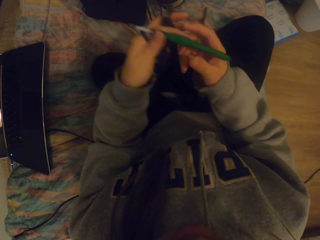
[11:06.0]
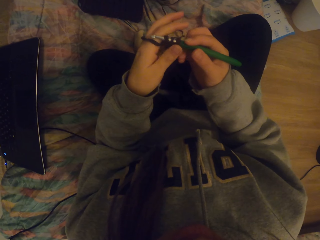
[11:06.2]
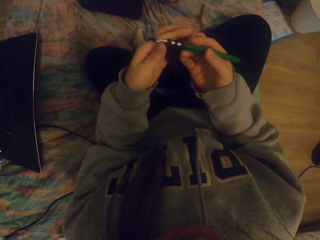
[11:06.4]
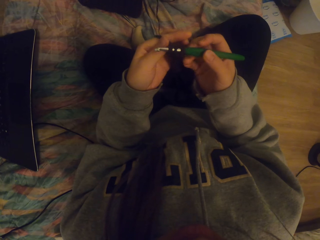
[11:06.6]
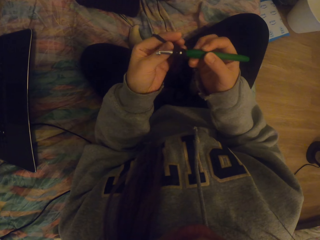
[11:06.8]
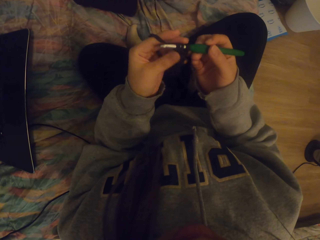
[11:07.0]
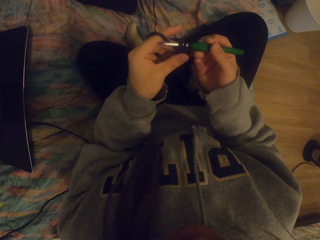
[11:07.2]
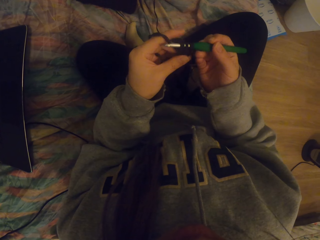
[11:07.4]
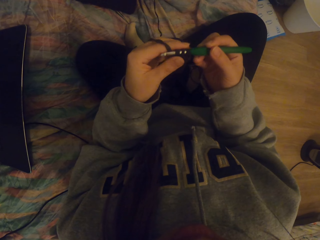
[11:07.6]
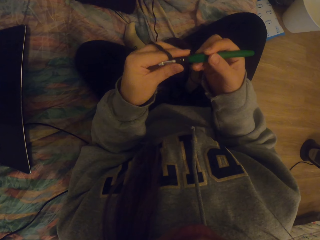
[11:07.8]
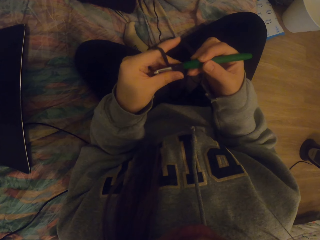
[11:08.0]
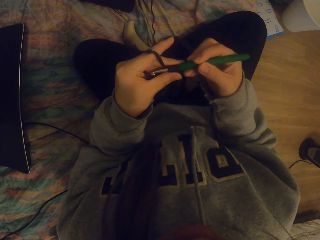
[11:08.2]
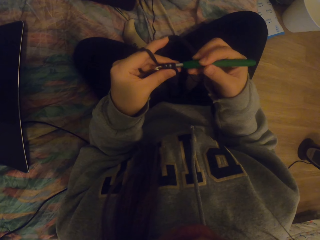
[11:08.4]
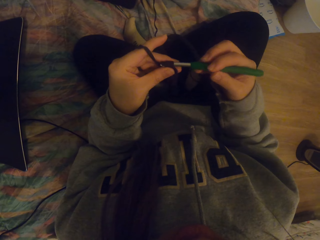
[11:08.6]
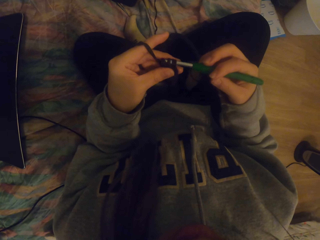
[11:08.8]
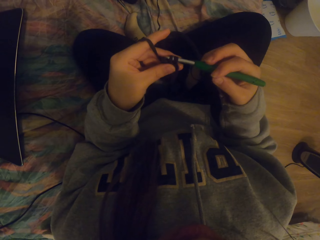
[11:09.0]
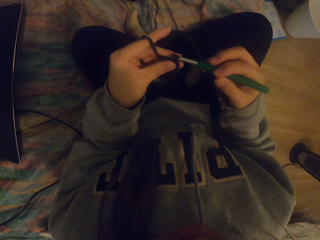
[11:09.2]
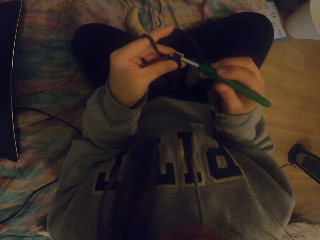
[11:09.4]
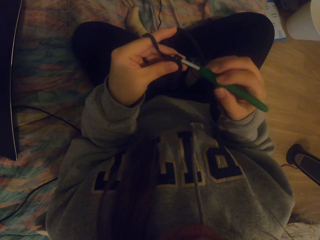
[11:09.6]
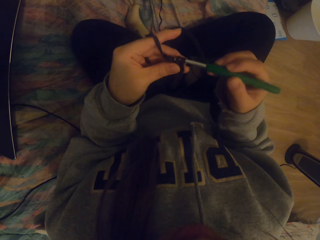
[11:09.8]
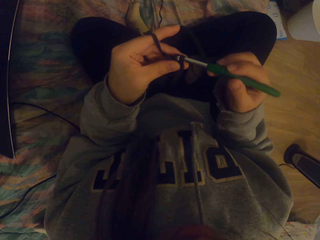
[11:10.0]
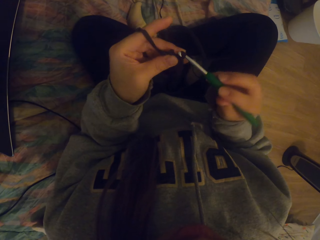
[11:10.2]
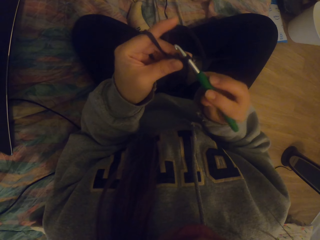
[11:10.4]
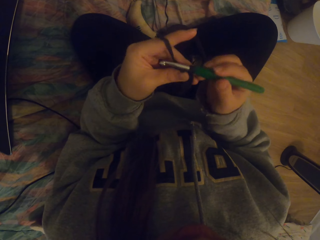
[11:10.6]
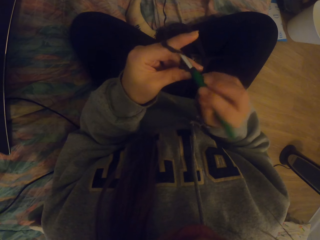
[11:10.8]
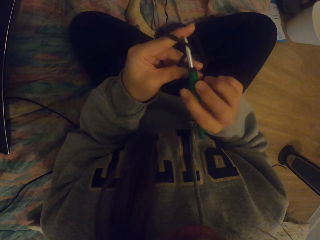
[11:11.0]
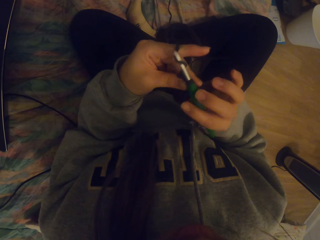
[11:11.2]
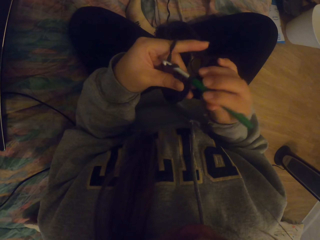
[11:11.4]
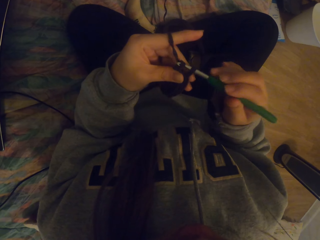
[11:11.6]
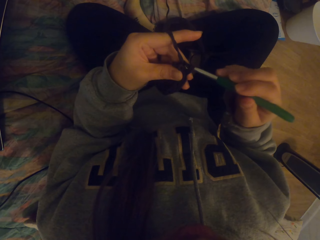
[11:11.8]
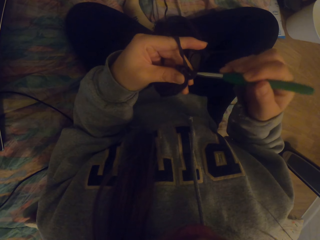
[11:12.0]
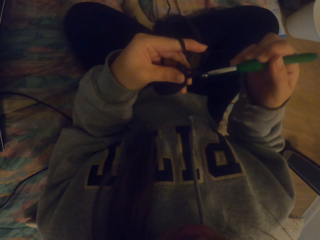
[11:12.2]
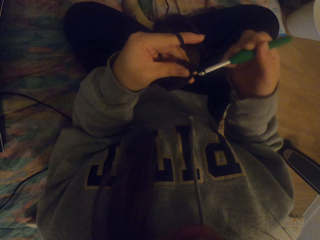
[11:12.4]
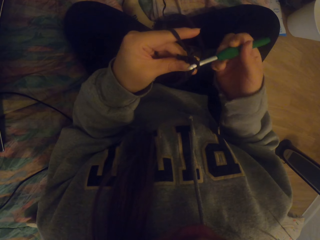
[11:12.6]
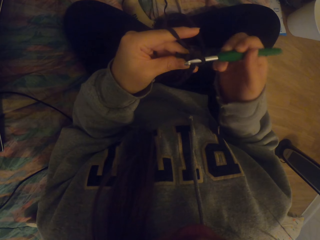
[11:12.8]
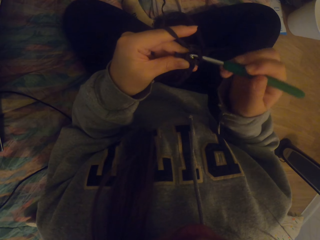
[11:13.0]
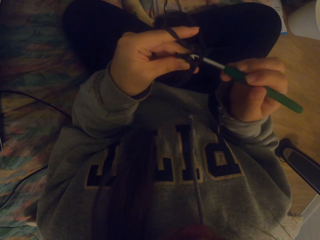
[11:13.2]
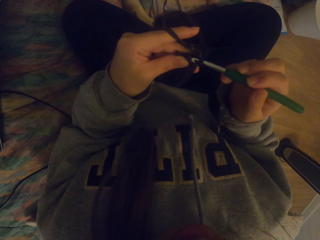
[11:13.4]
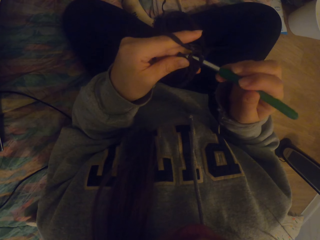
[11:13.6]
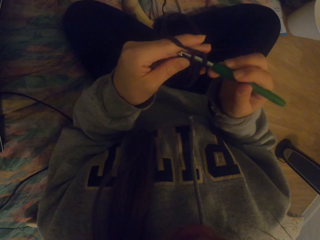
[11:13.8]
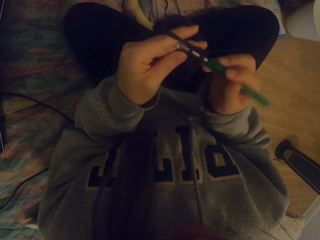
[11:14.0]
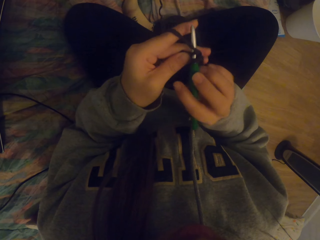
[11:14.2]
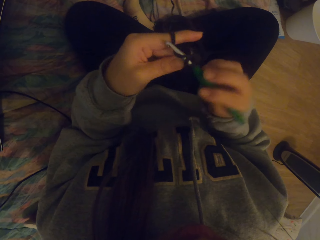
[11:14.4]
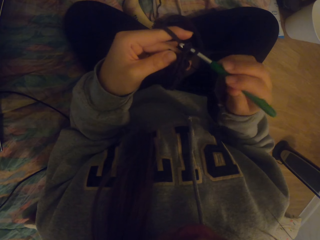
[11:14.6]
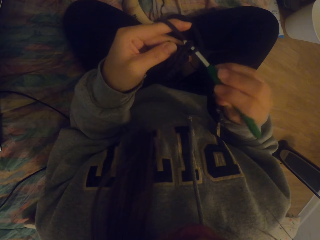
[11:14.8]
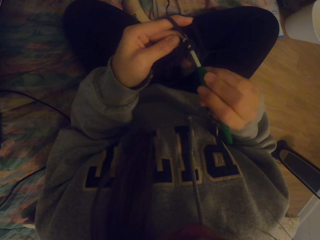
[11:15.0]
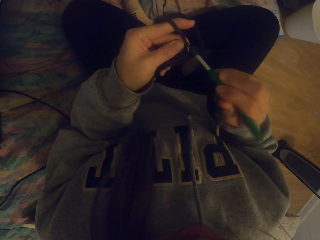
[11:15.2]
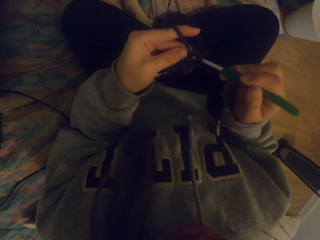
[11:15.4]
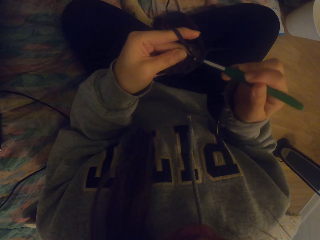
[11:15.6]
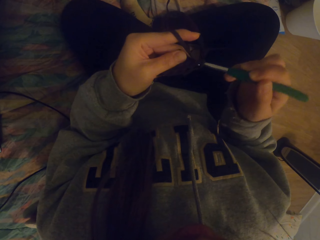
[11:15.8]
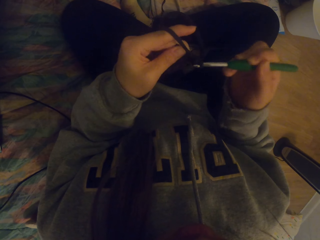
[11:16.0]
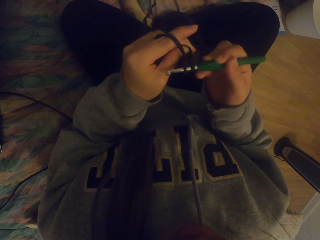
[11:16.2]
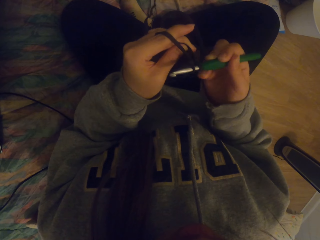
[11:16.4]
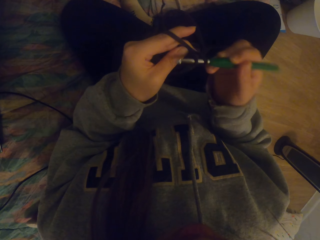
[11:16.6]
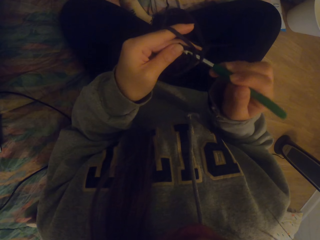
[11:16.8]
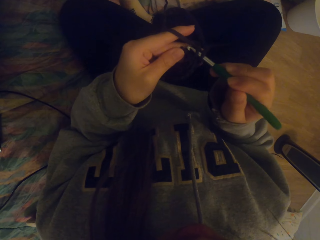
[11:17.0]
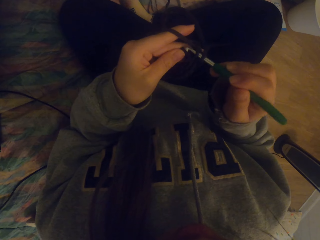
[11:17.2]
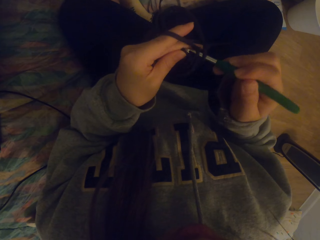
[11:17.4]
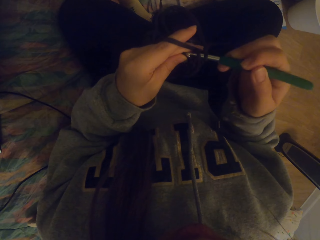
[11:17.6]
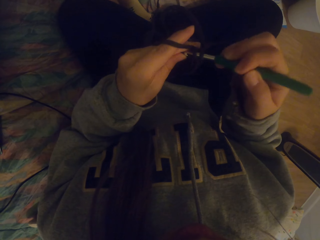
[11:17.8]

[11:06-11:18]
The camera wearer crochets with a crochet hook. They knit fabric.

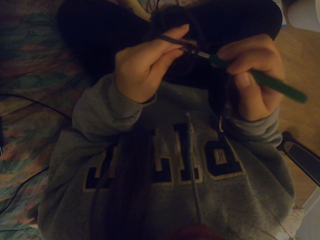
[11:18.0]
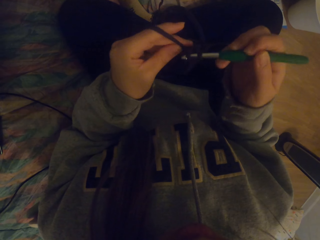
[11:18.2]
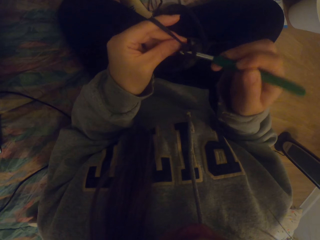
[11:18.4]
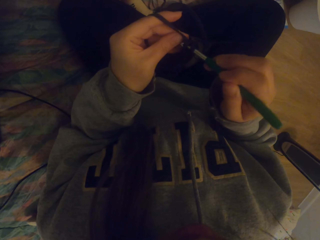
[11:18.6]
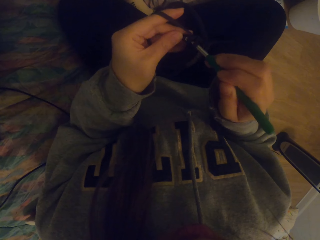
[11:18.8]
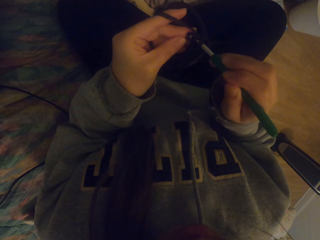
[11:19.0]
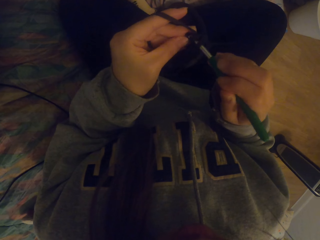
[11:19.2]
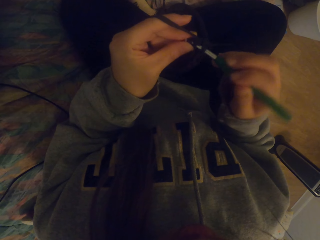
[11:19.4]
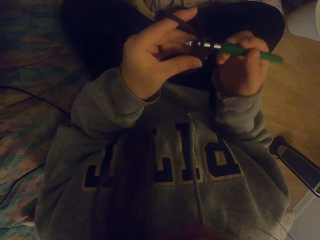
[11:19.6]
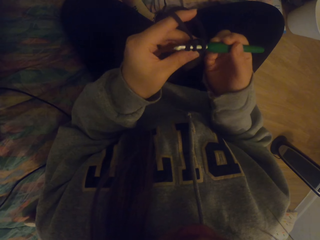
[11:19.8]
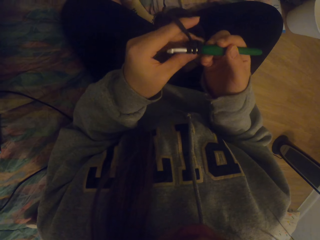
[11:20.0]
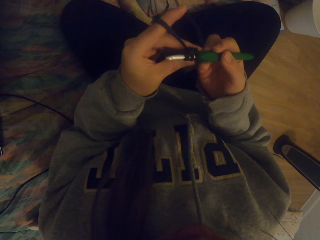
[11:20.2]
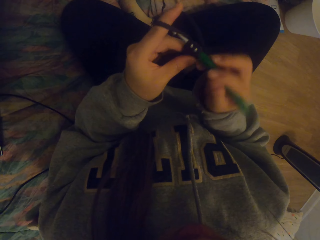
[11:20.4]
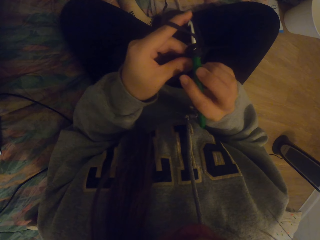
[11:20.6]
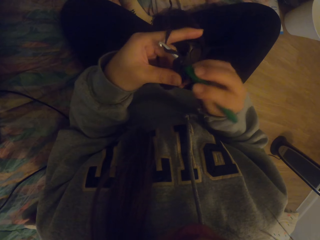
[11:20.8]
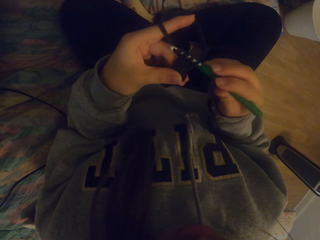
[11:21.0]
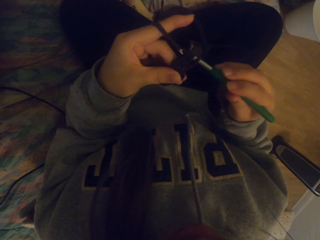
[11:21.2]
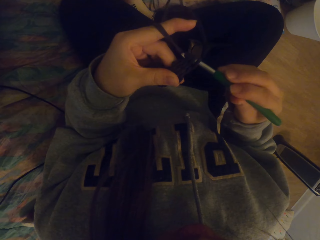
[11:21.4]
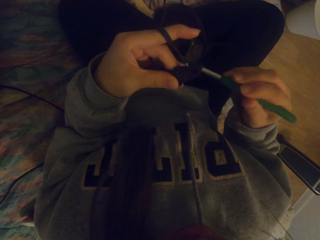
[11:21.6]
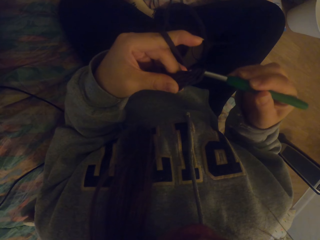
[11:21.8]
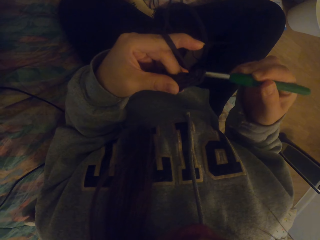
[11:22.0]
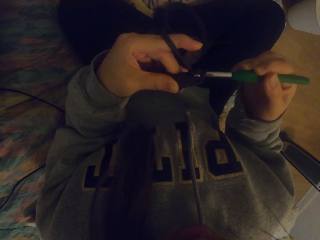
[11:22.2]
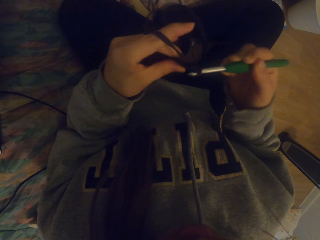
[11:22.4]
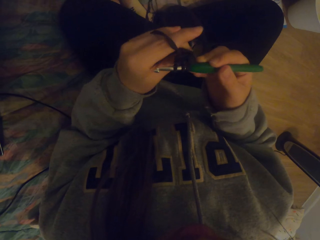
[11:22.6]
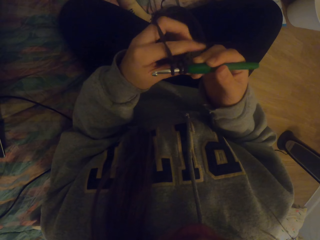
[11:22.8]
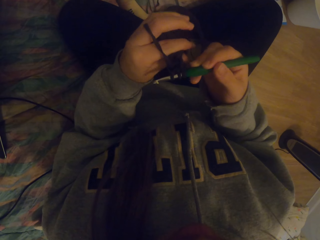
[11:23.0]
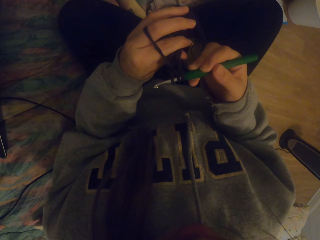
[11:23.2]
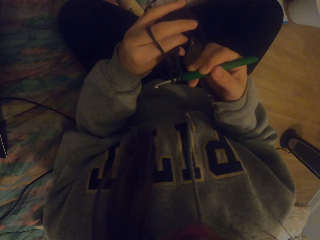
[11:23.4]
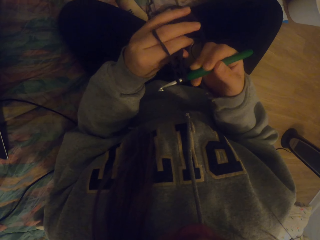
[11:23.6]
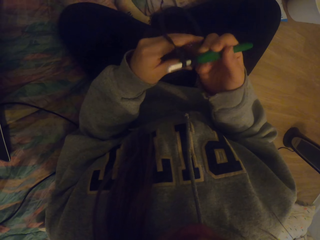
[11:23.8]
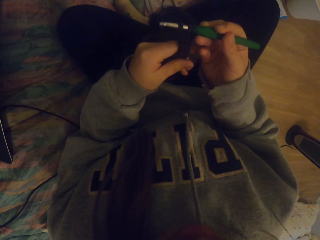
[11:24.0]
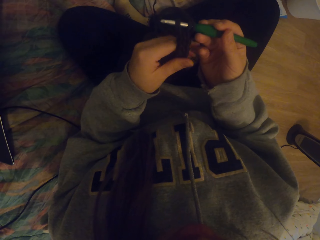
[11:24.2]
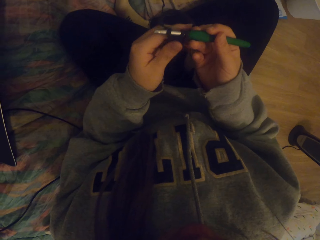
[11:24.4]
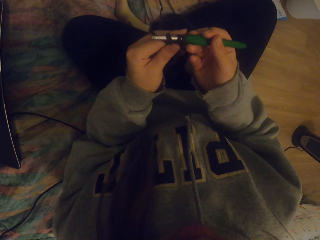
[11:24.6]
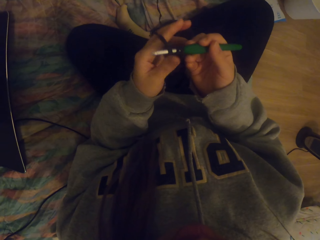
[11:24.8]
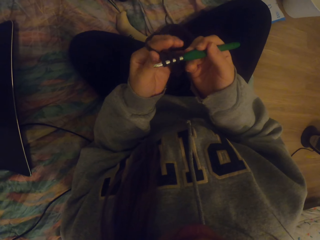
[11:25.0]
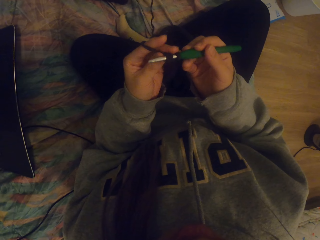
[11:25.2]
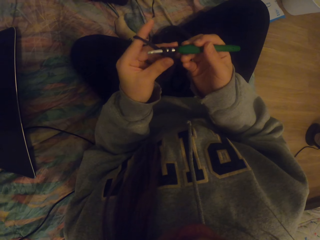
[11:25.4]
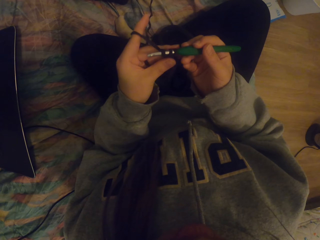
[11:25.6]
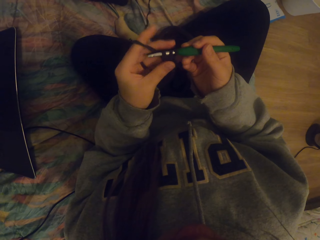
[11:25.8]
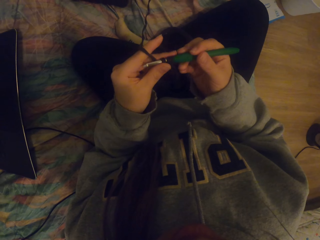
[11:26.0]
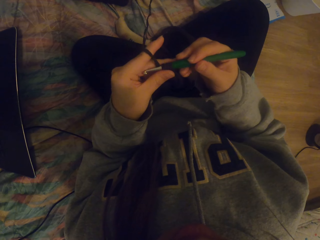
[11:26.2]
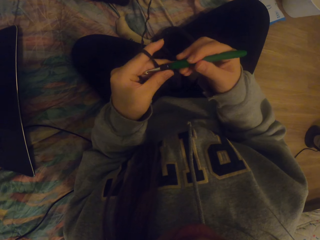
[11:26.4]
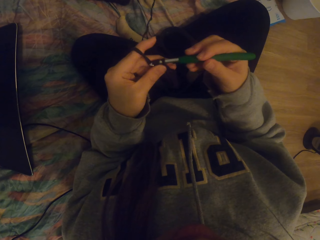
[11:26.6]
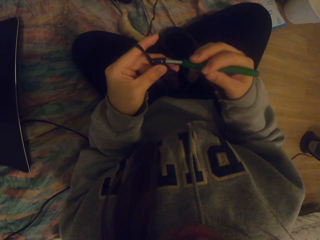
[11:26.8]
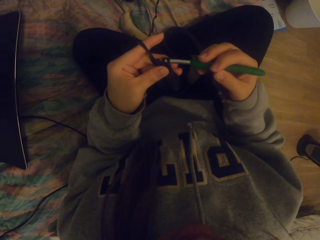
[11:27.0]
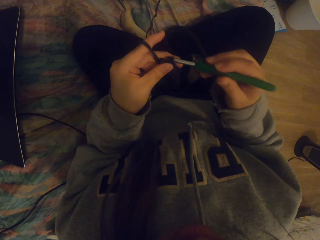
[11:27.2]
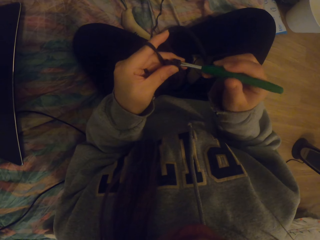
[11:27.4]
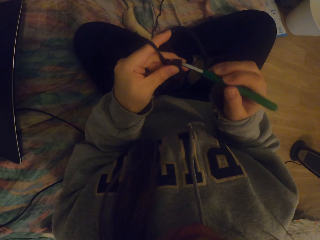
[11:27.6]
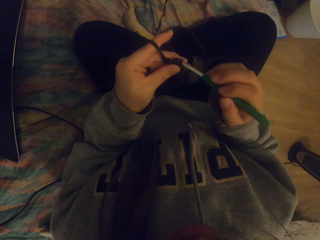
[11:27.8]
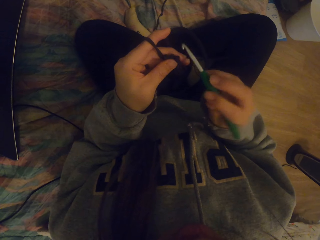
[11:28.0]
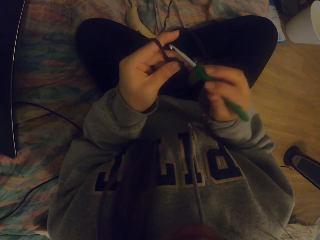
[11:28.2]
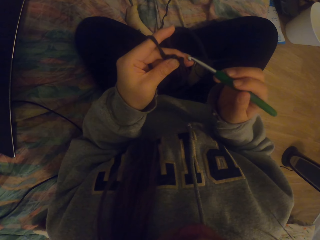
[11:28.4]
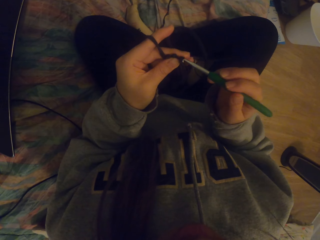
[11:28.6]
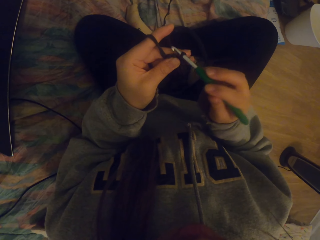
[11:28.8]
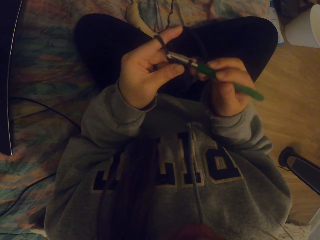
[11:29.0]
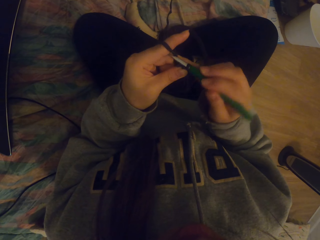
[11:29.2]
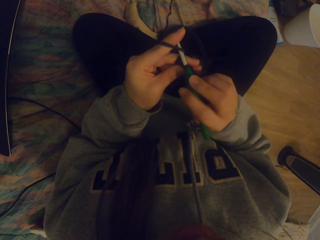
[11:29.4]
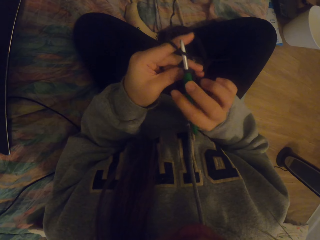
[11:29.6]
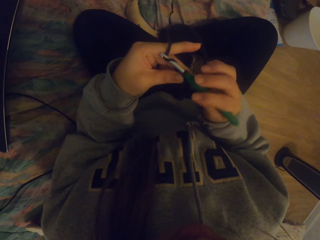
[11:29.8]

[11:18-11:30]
The camera wearer straightens the crochet. They tighten the knitted fabric on the crochet. They crochet with a crochet hook.
